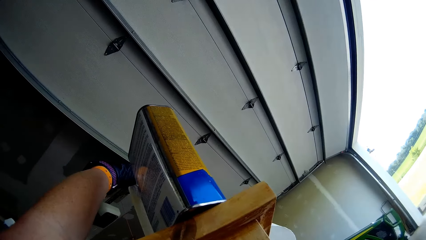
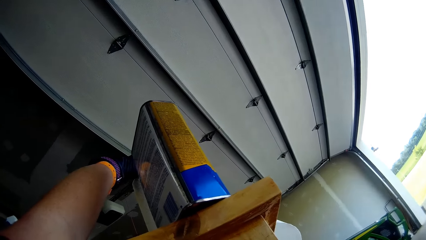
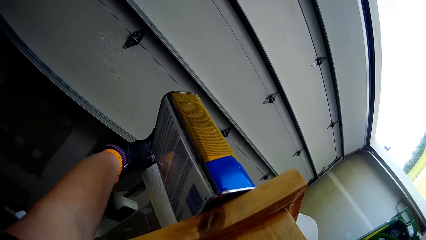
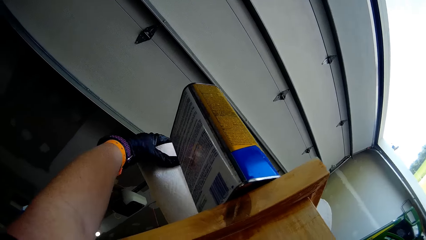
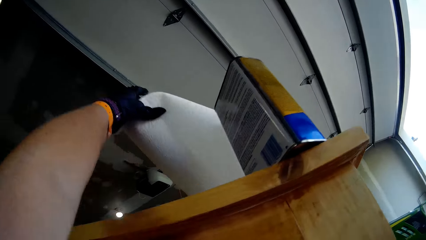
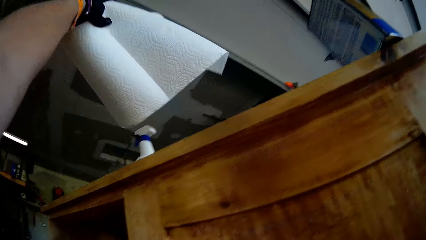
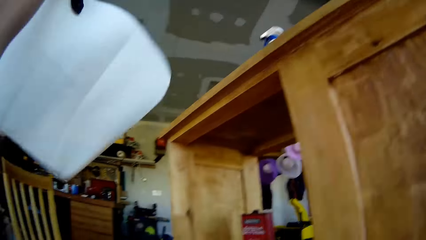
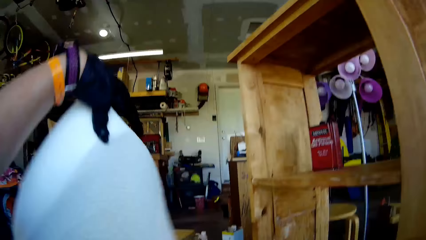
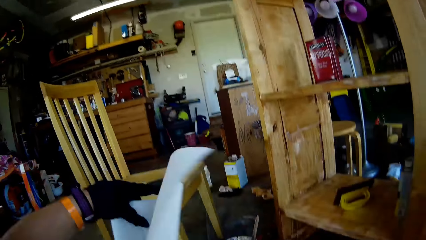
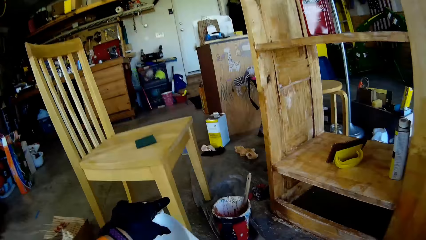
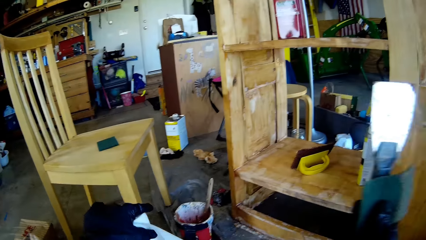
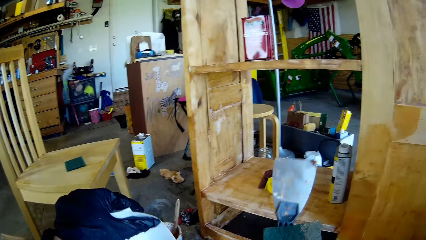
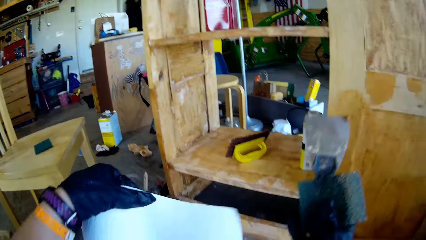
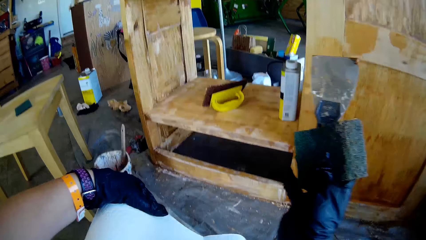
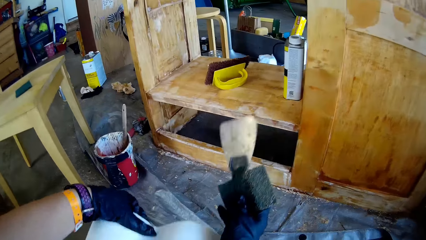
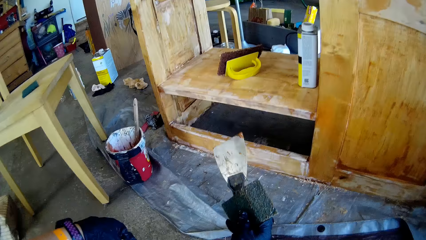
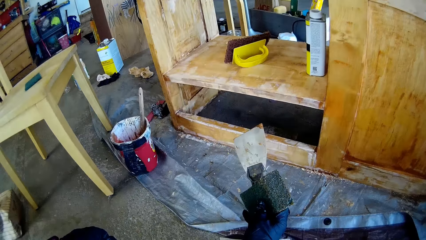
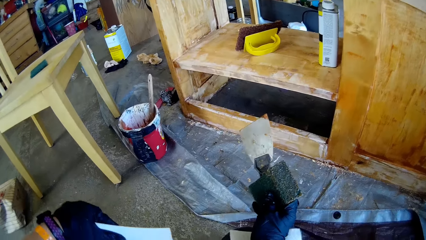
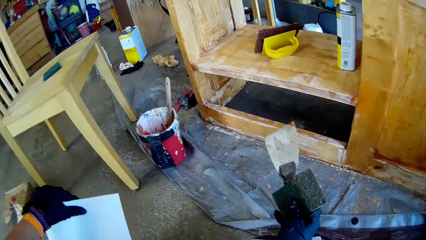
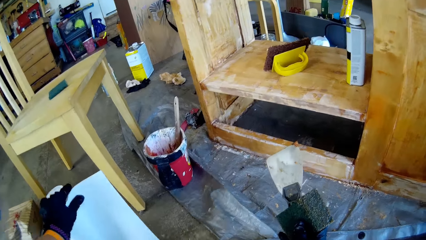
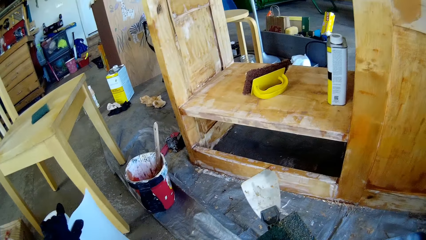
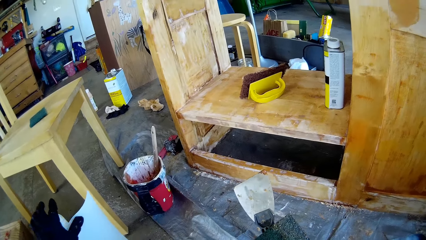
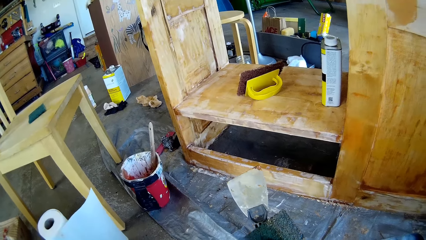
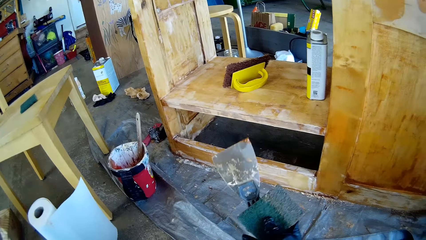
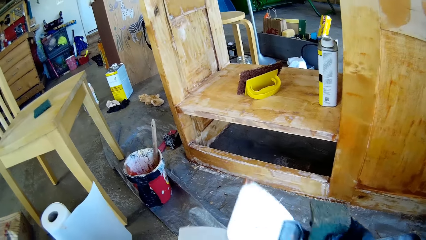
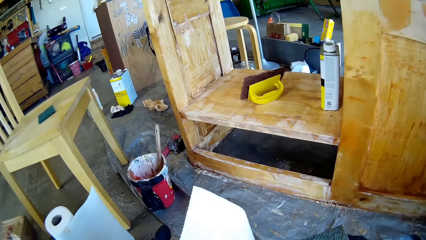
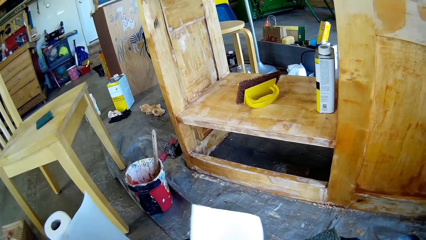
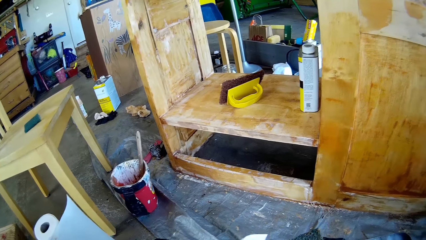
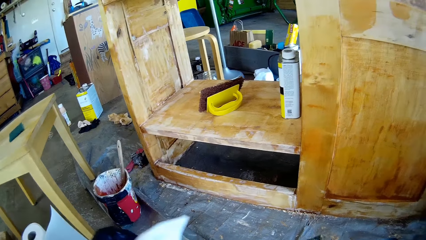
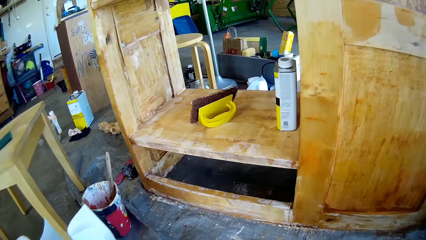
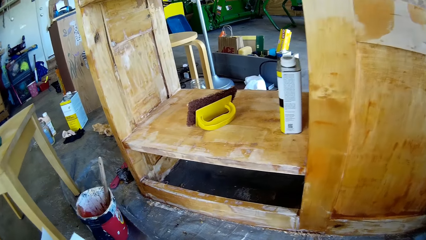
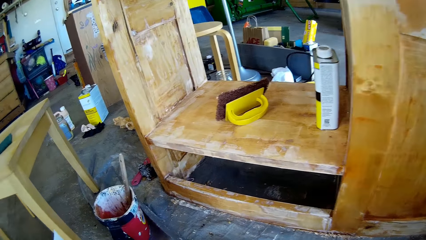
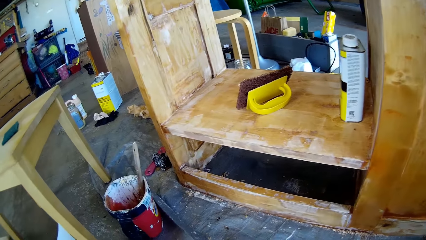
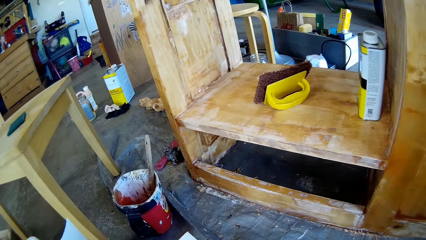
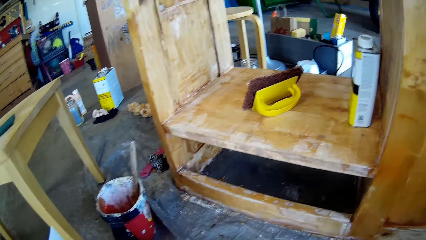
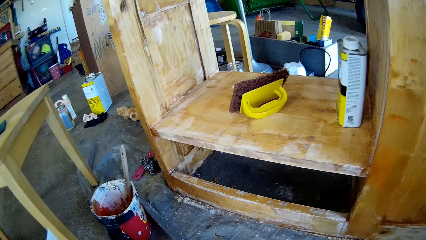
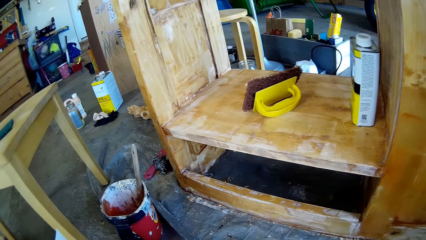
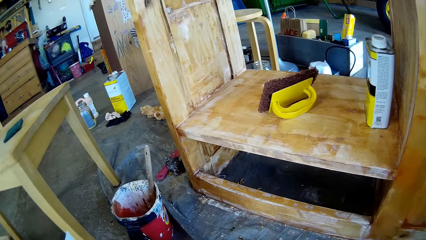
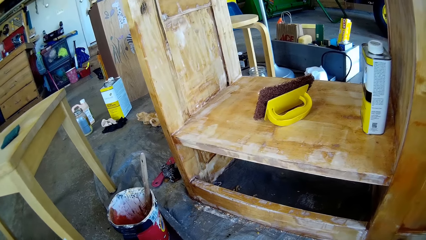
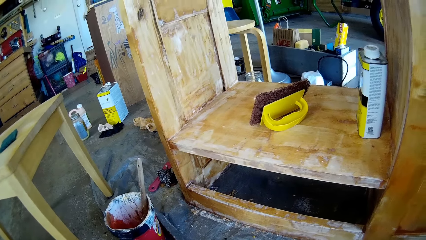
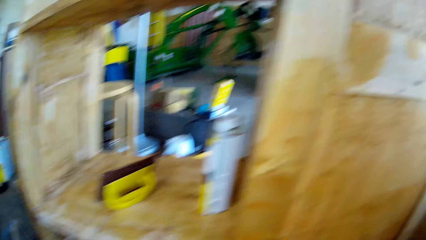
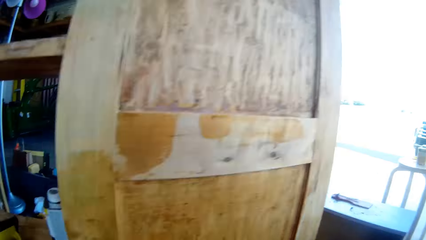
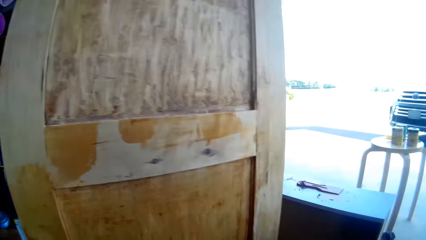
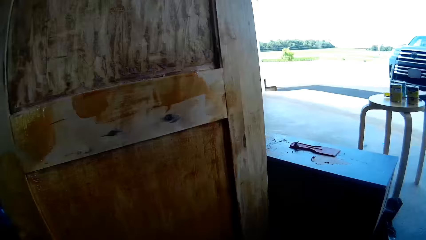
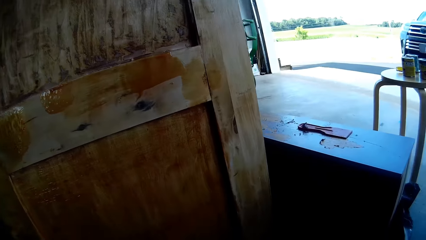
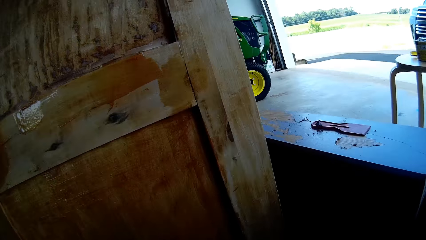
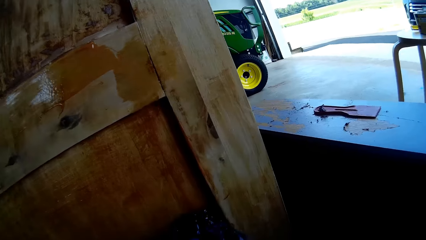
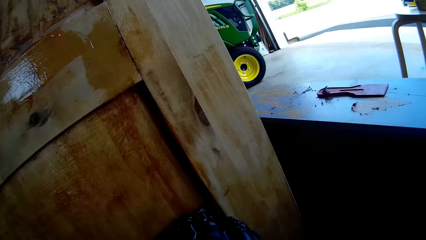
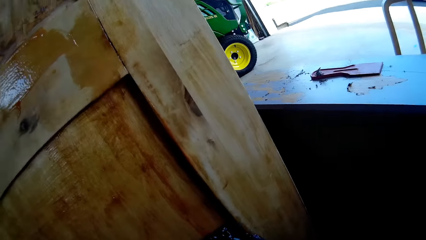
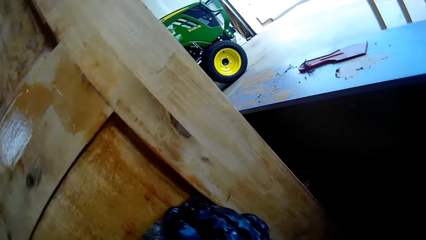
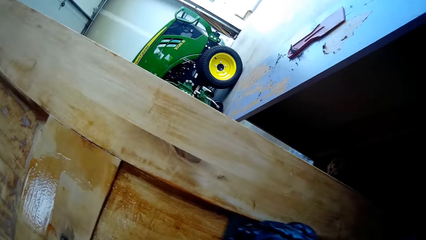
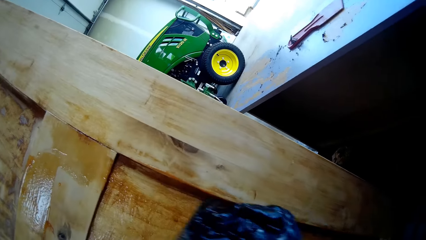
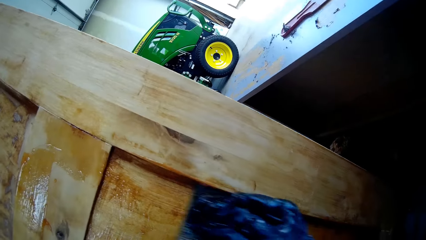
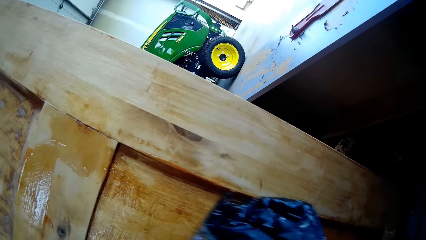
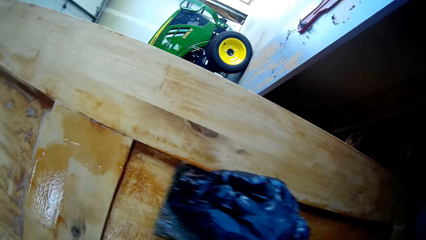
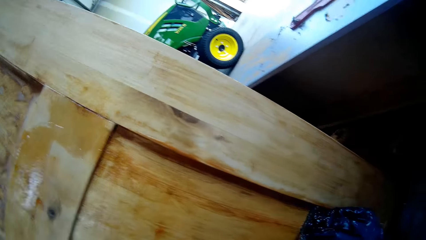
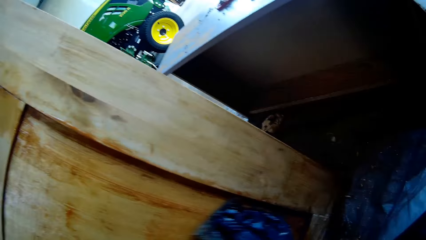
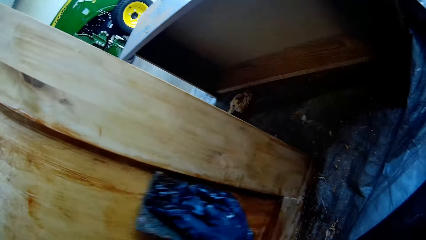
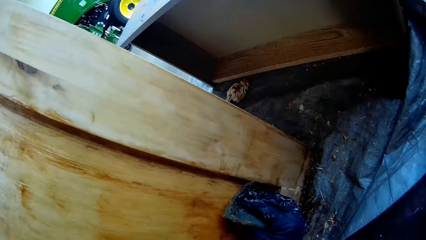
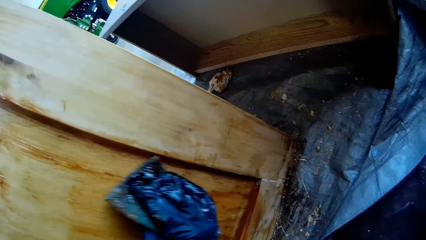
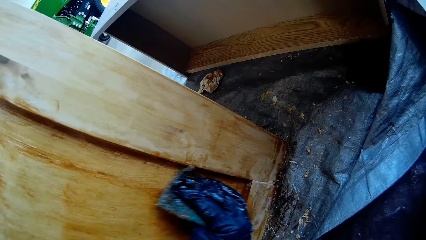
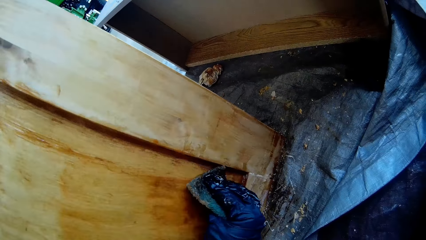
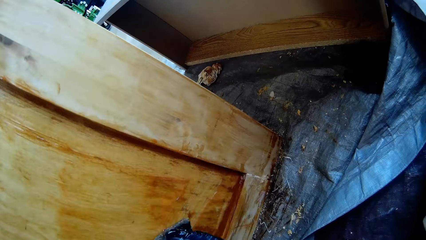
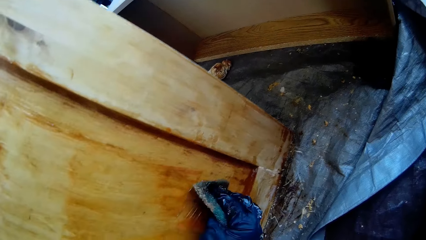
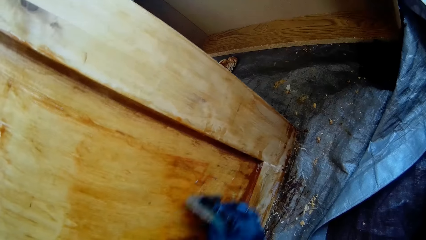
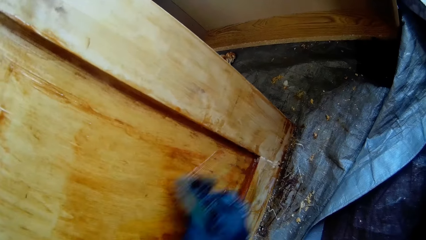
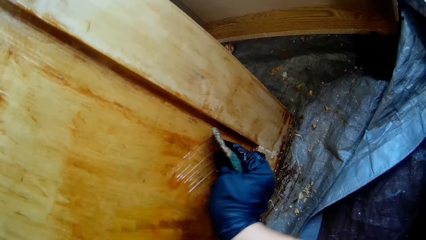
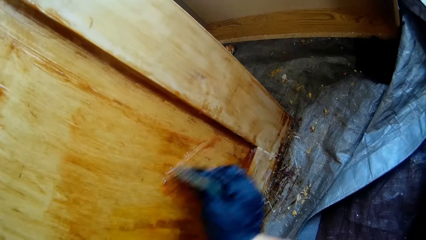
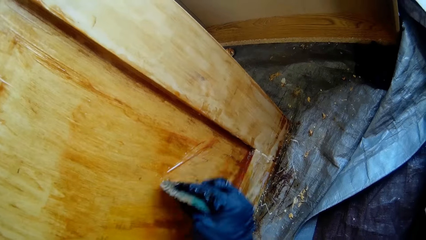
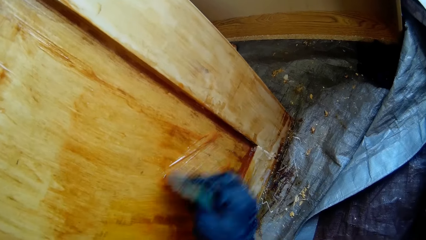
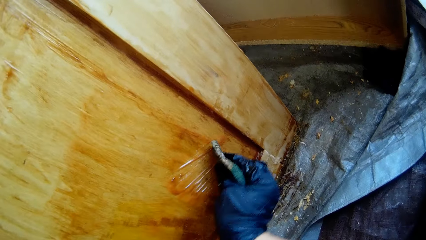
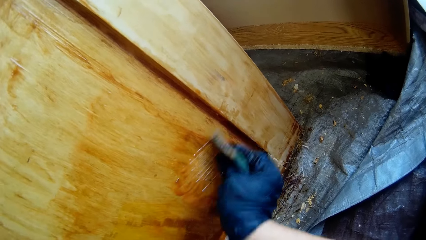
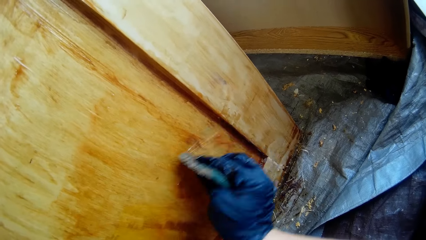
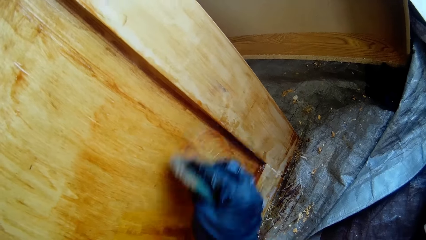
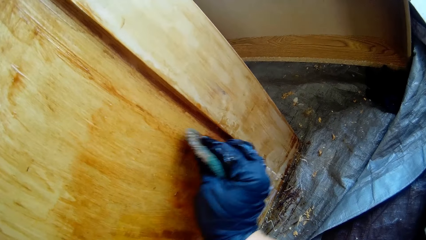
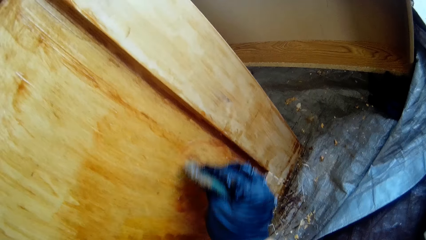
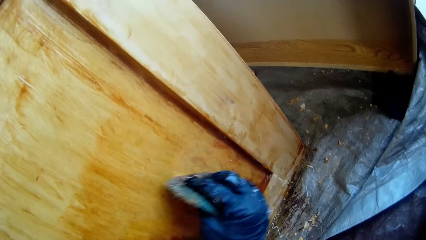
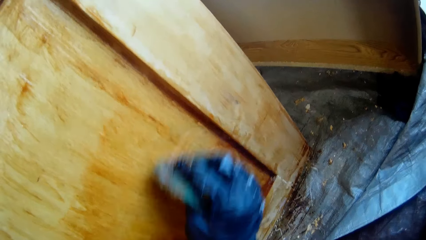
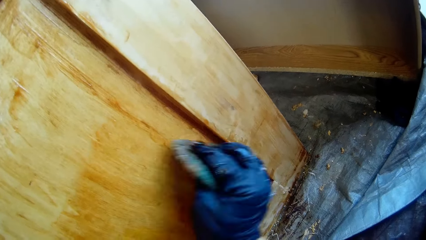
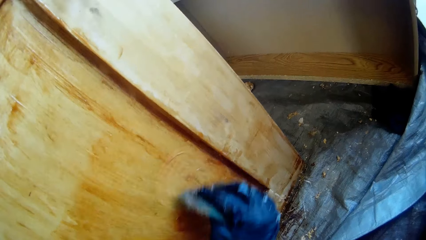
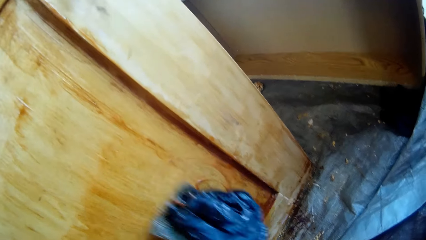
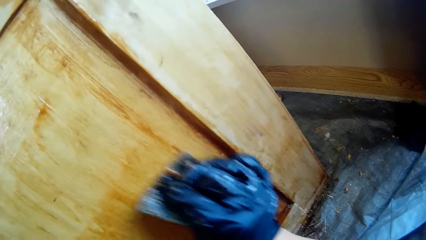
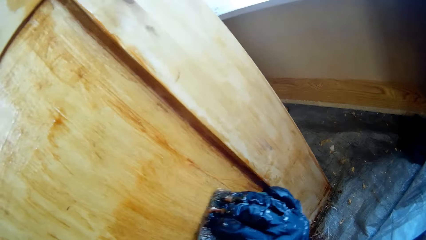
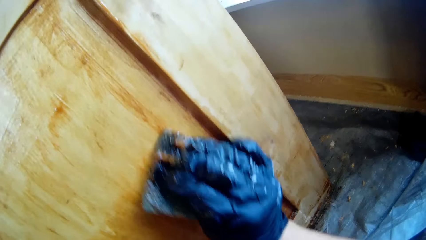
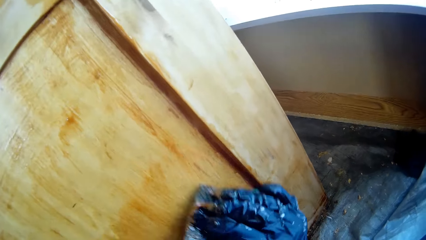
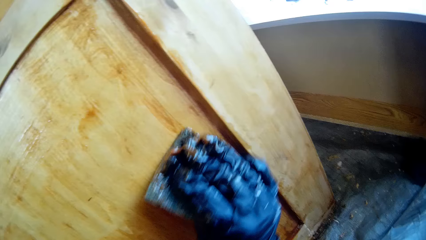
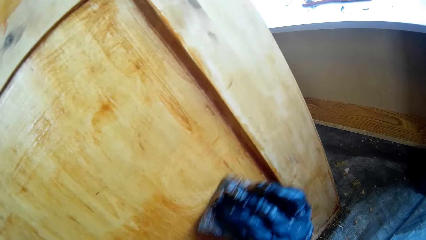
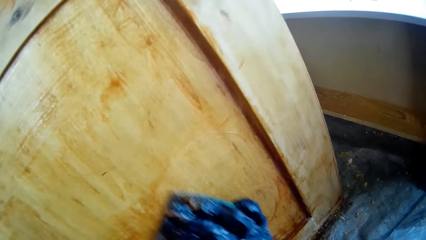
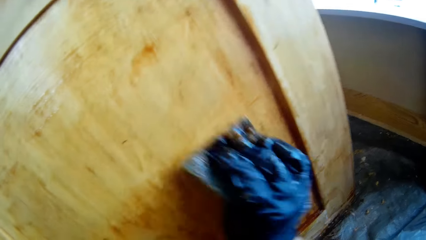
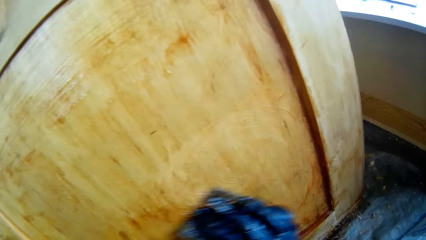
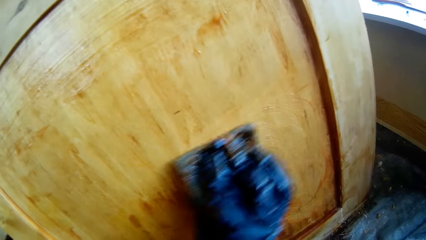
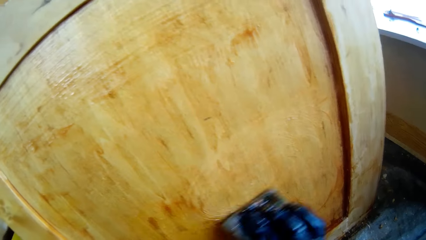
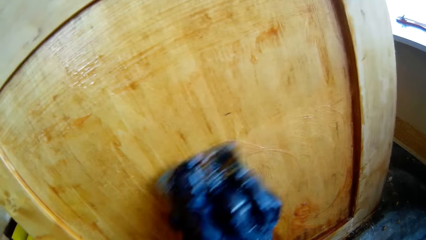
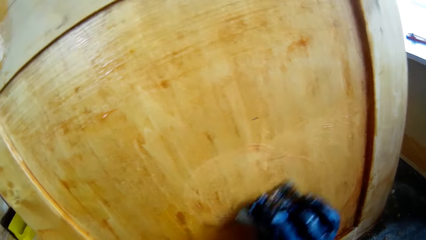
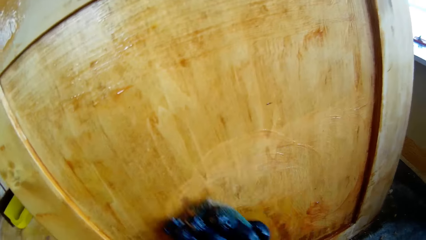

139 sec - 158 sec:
The camera wearer picks up a paper towel. They hold a scraper and a cleaning scrubber. They tear the paper towel. They put the paper towel roll on the ground. They pick up a paper towel piece from the ground. They wipe something. They scrub the cabinet with the cleaning scrubber.
